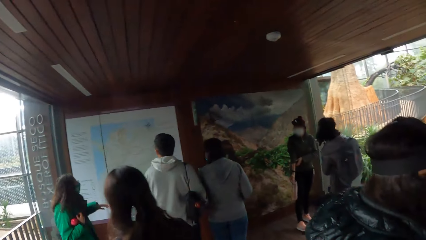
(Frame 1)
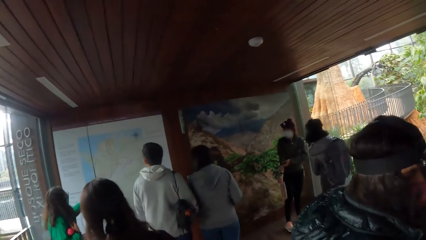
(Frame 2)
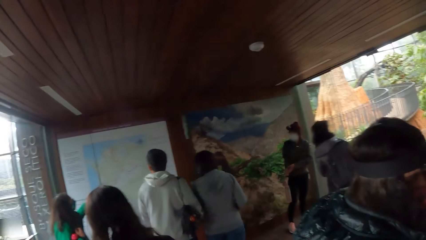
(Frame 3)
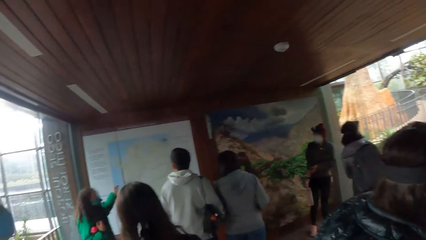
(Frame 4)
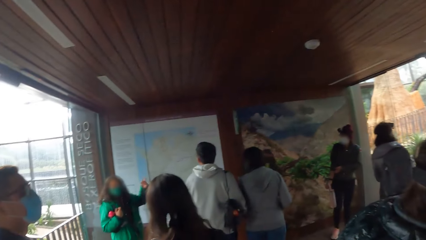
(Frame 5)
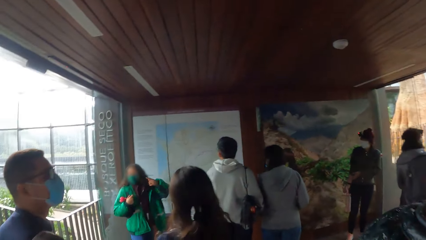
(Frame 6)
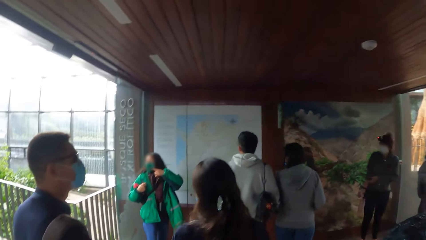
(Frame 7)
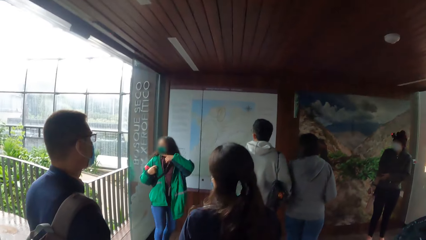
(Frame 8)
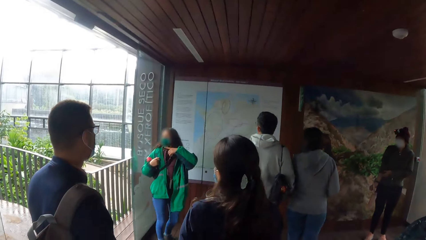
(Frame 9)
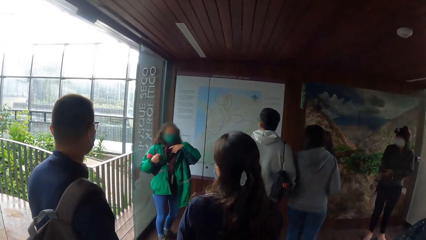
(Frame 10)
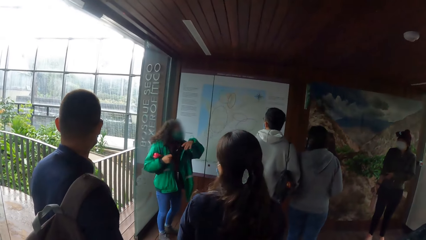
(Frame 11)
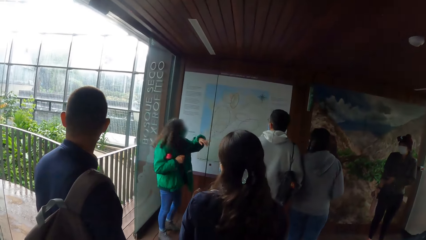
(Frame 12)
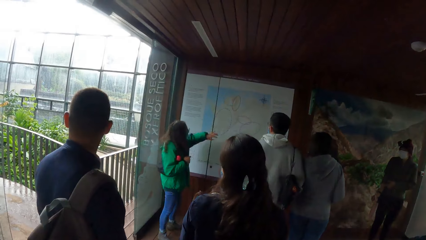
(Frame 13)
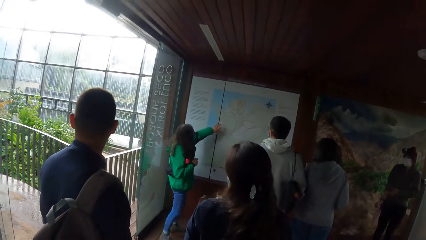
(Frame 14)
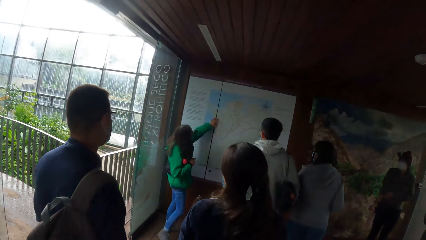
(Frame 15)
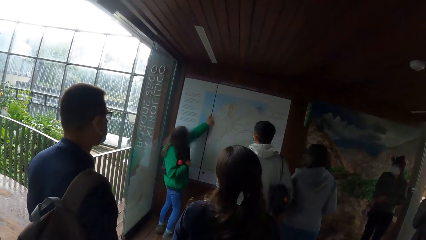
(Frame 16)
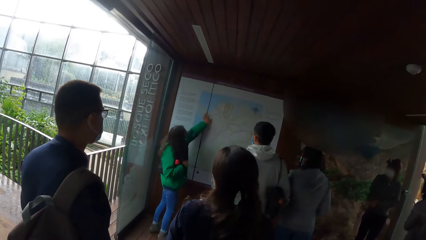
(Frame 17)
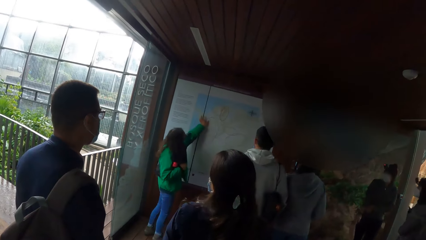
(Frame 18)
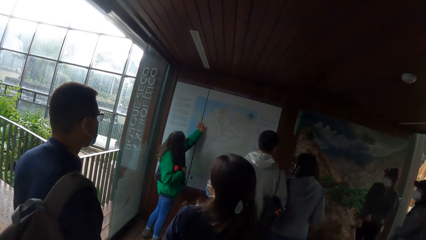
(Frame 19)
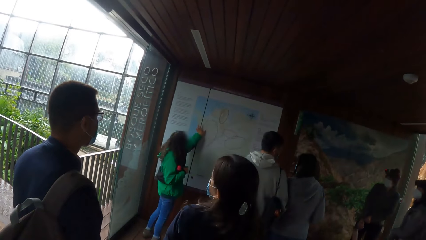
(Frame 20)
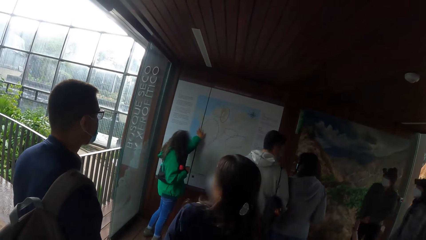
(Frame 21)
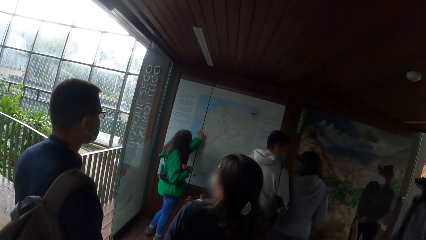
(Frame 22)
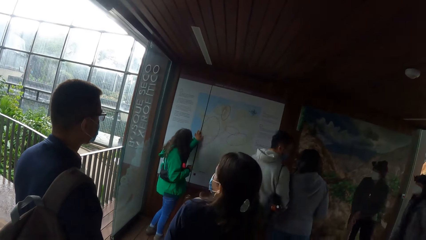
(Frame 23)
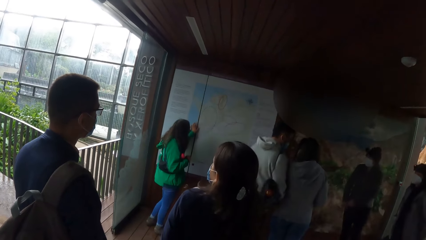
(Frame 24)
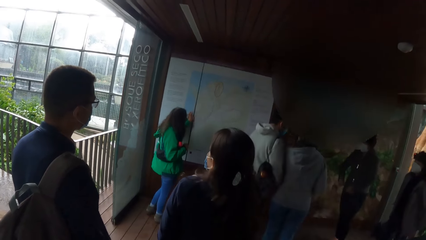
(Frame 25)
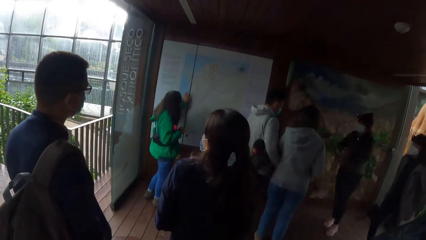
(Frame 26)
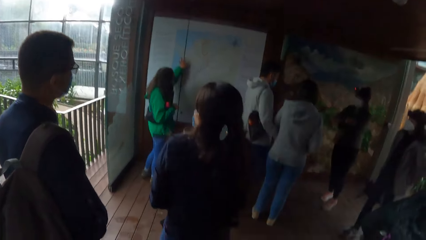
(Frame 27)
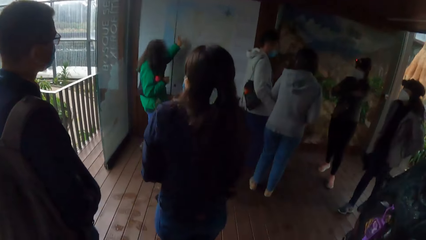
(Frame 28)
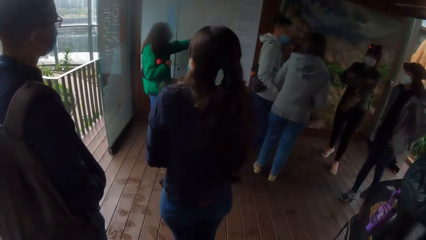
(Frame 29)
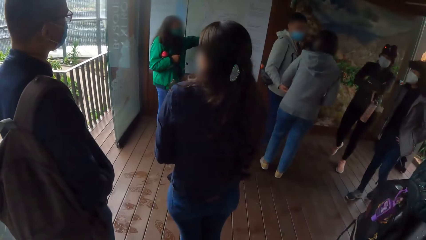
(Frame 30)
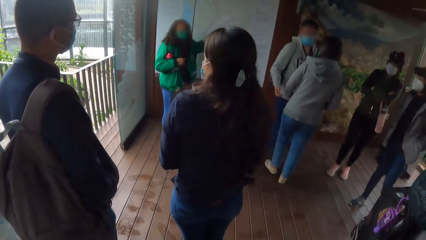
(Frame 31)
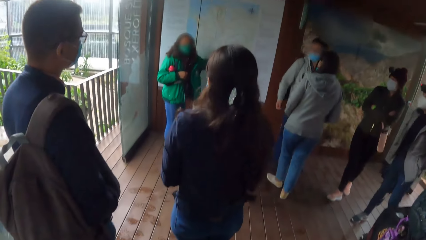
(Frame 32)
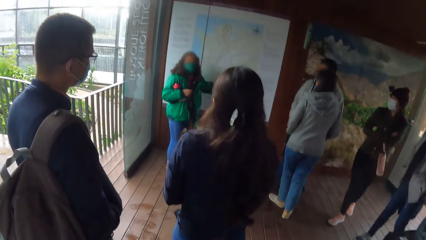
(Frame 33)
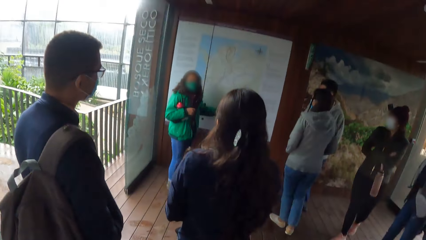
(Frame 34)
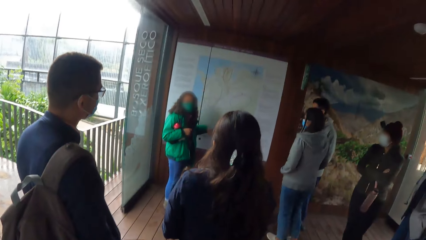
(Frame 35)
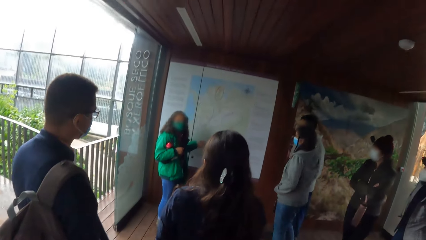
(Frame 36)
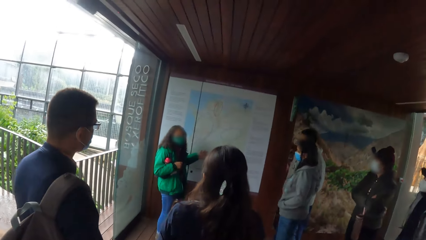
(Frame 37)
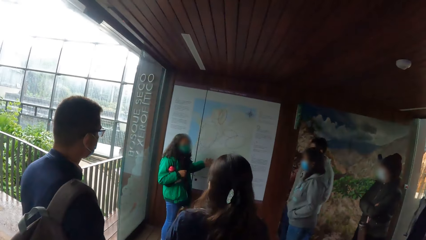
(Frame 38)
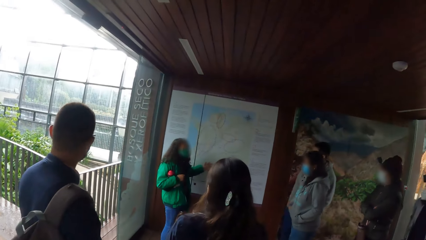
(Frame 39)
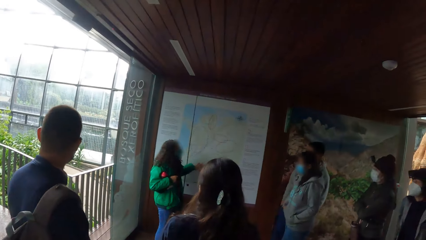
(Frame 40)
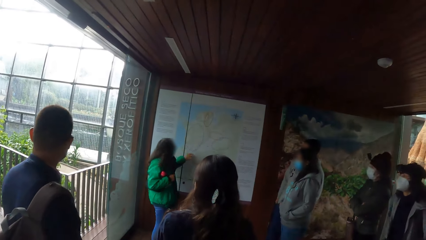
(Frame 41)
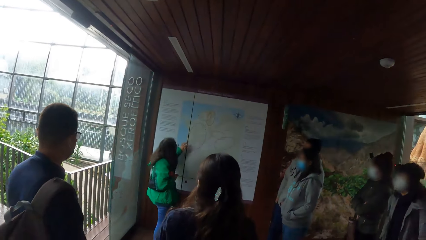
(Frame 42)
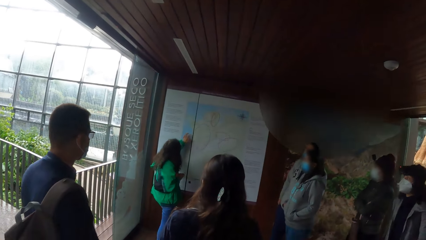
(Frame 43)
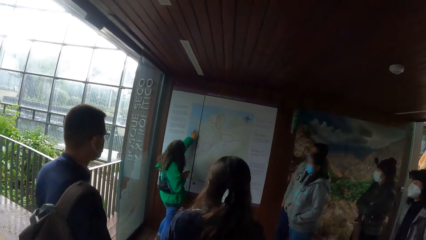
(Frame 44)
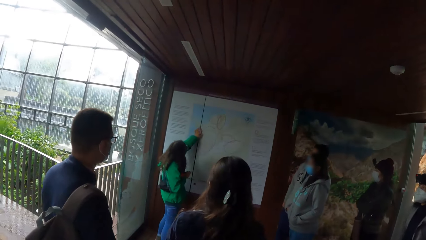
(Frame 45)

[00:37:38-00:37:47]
The camera wearer looks around the building. A woman uses gestures.

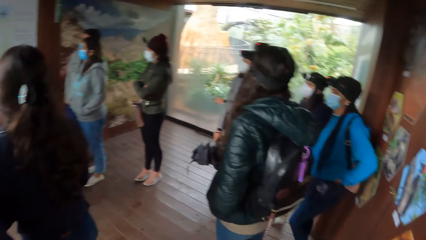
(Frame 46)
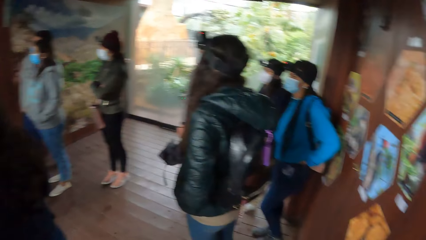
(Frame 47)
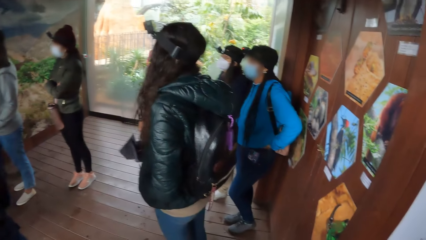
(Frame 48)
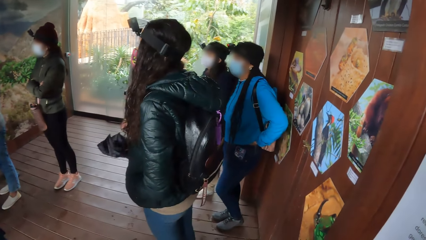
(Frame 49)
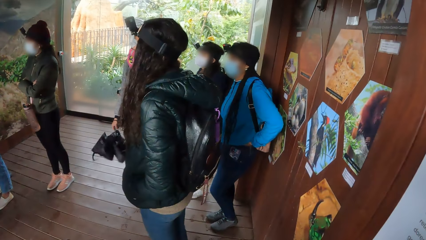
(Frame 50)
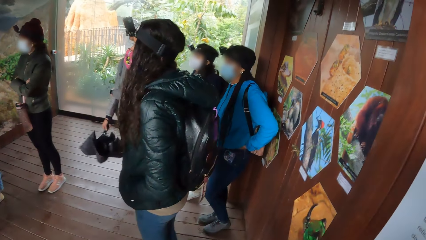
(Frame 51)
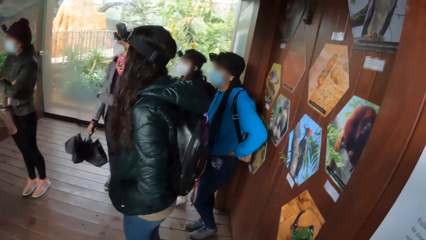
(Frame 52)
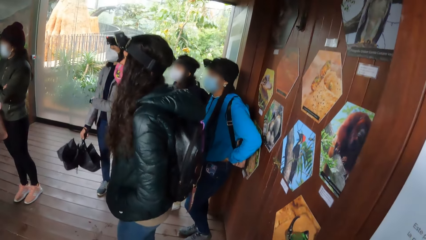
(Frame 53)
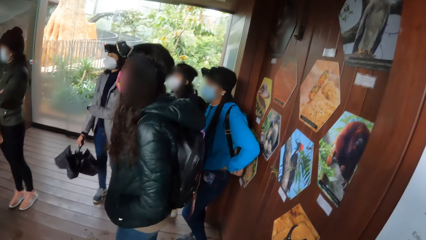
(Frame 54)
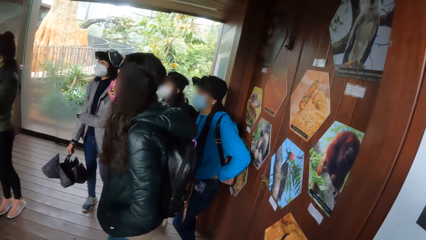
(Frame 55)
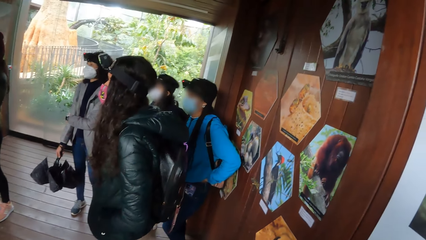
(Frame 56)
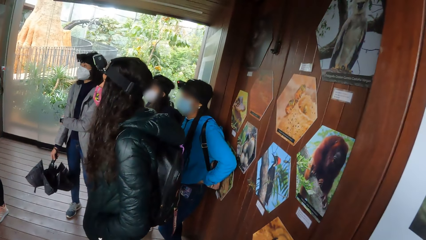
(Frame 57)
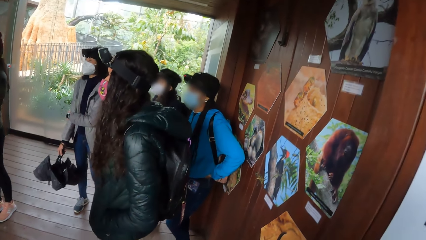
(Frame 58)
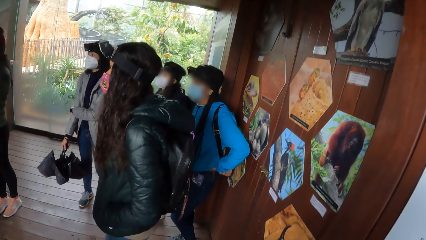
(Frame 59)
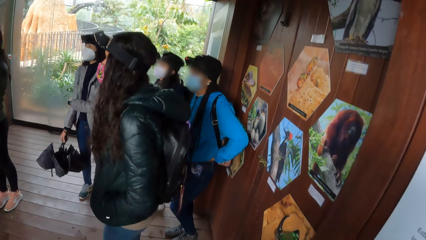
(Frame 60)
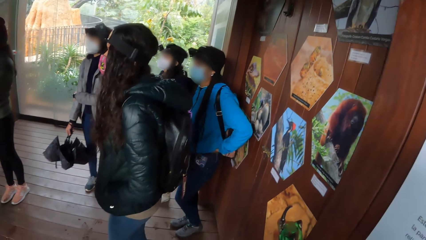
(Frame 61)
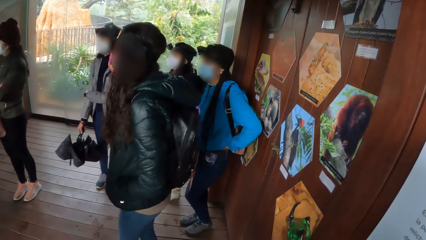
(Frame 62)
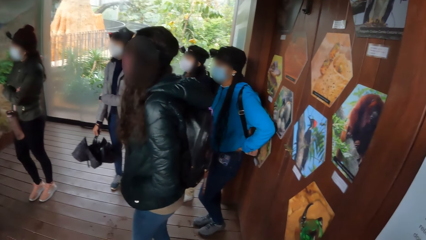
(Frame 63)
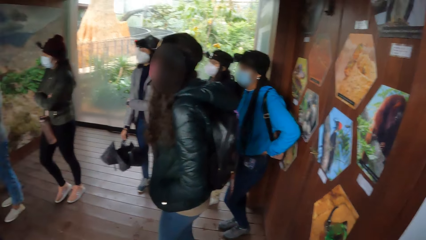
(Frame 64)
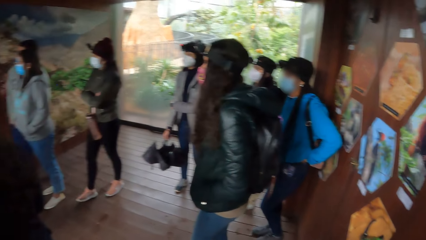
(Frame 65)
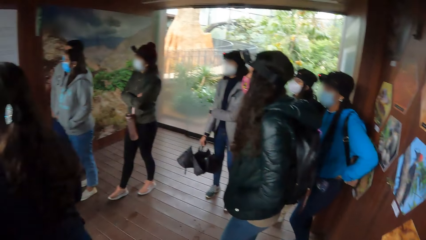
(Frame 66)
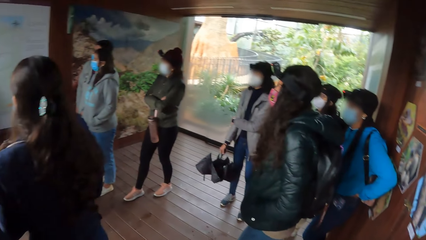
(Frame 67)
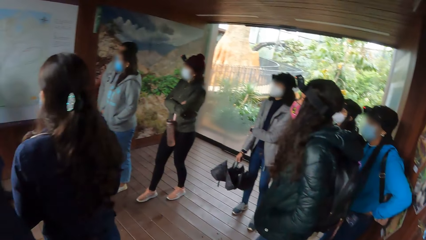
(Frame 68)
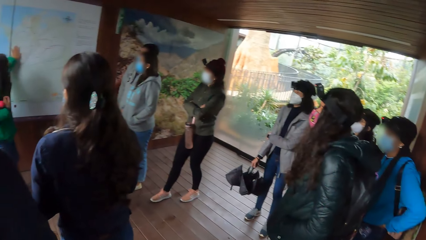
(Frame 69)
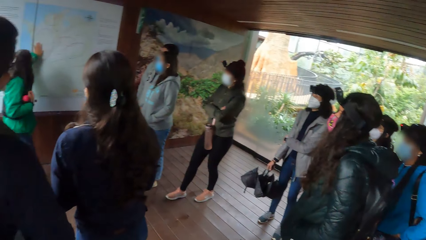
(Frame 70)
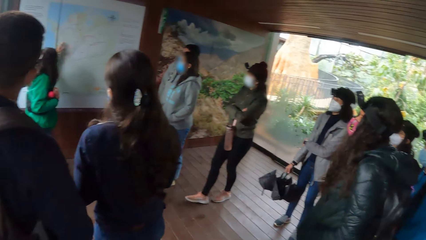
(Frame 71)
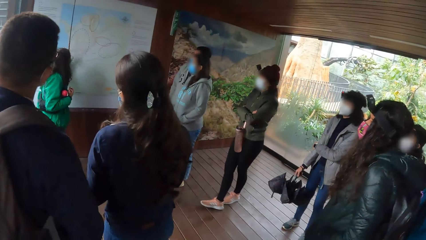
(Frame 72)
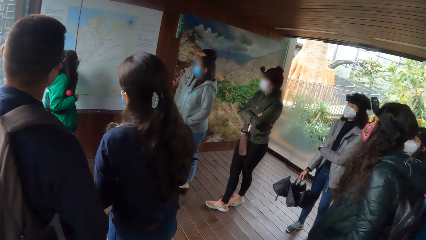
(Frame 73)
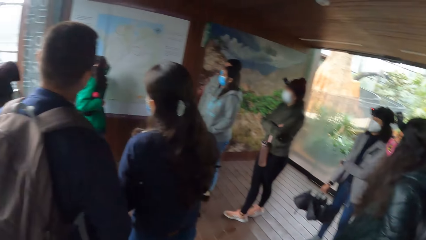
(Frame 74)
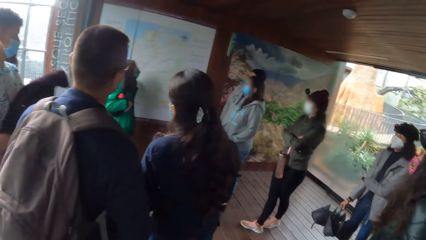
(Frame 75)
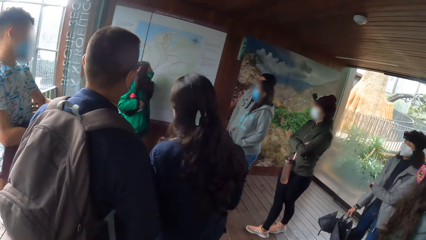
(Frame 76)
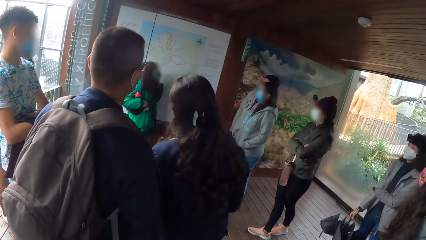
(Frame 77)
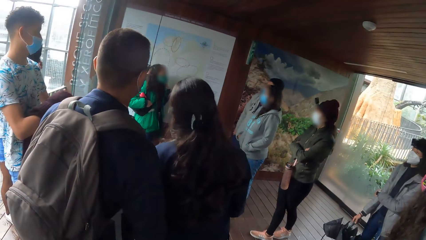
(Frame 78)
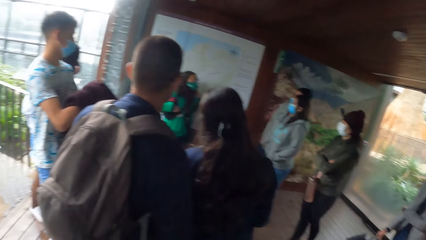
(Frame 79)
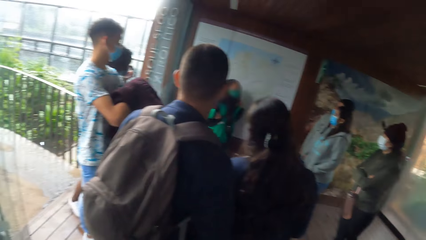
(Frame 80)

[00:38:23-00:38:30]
The camera wearer looks around the building.
